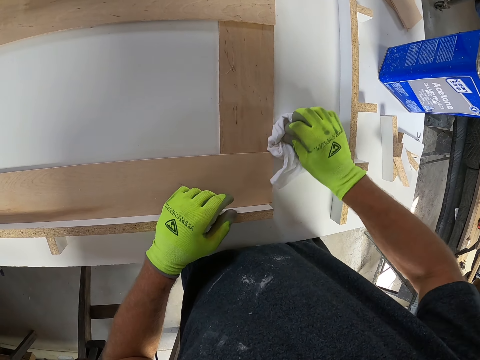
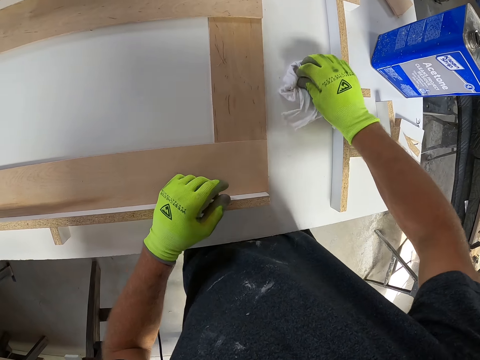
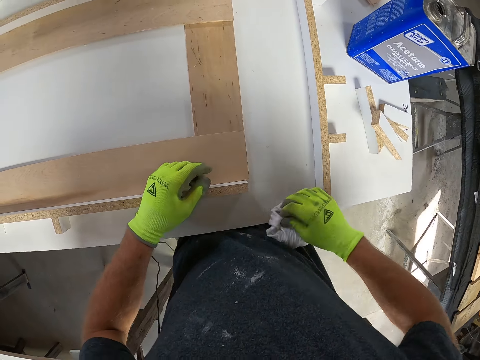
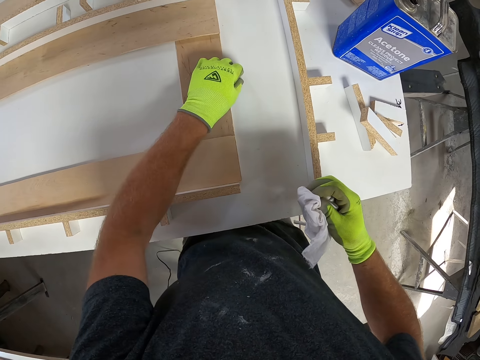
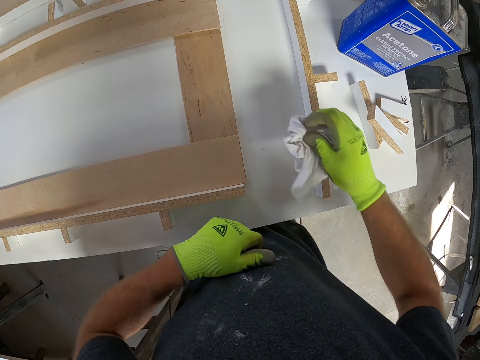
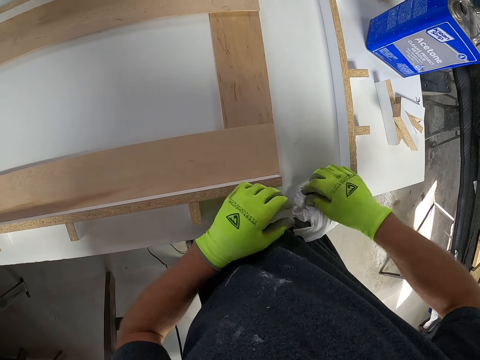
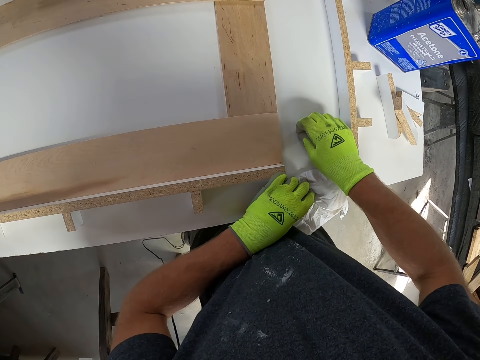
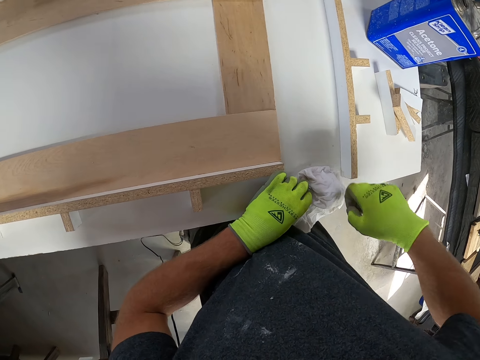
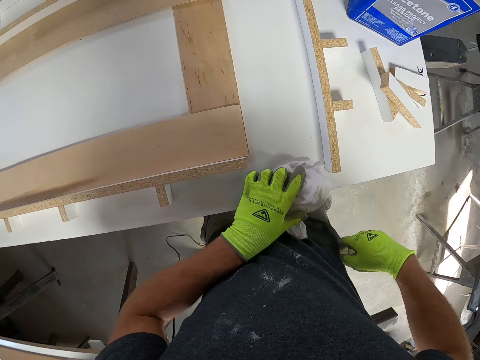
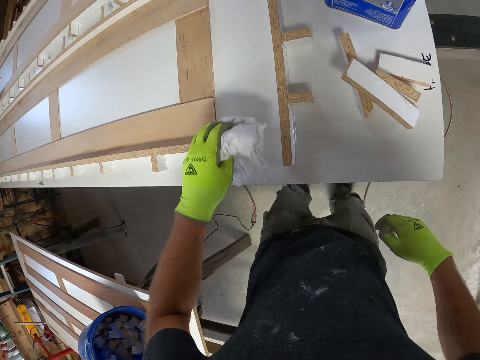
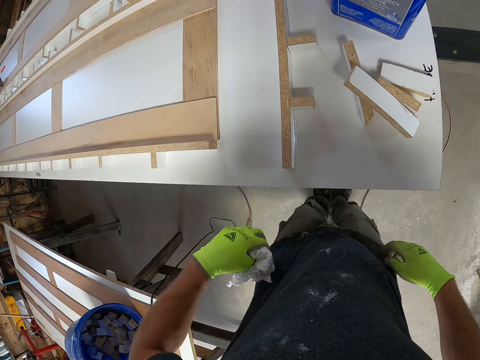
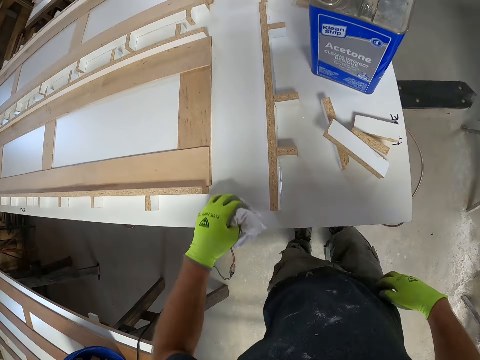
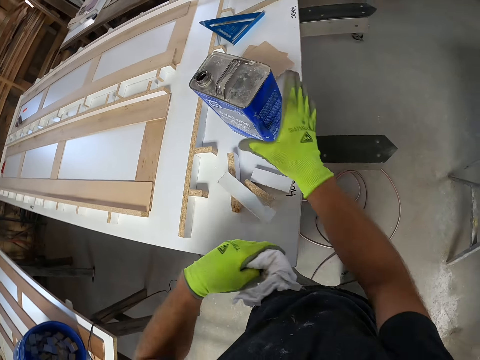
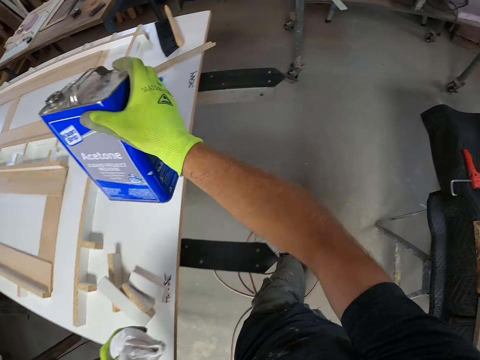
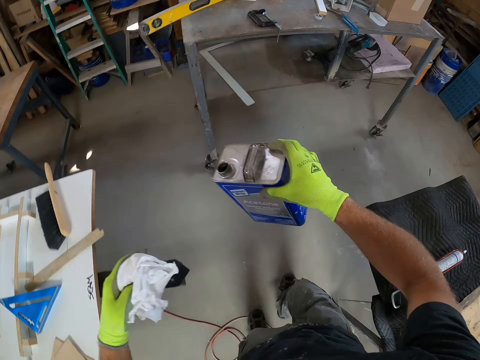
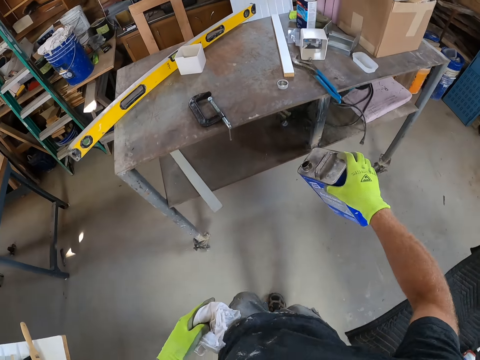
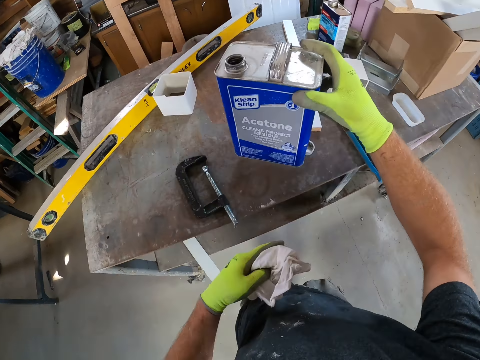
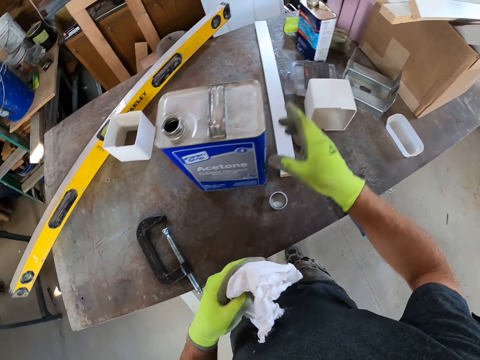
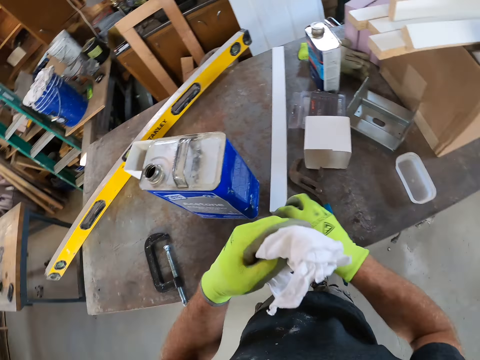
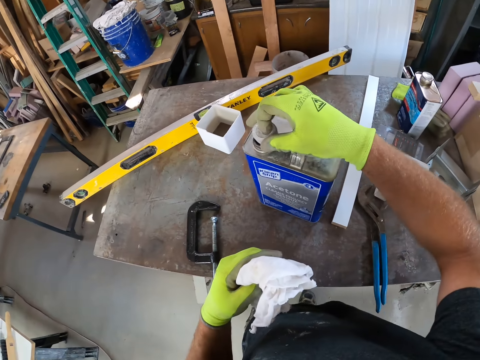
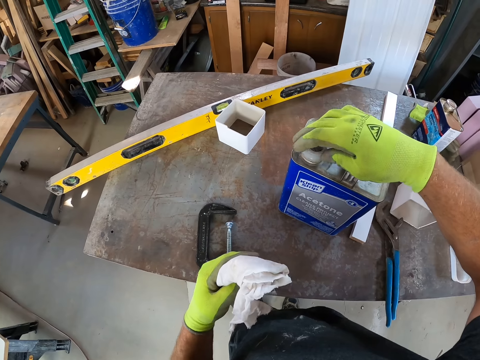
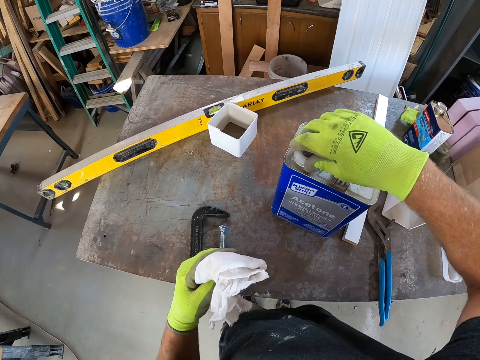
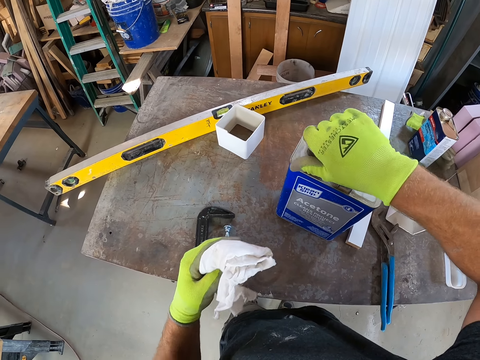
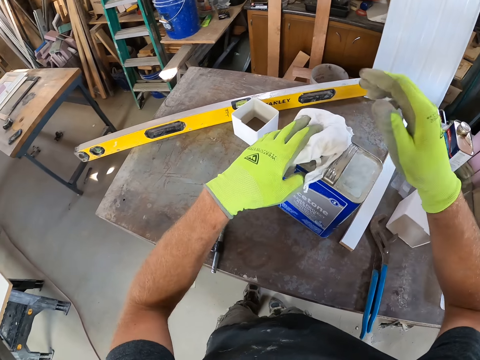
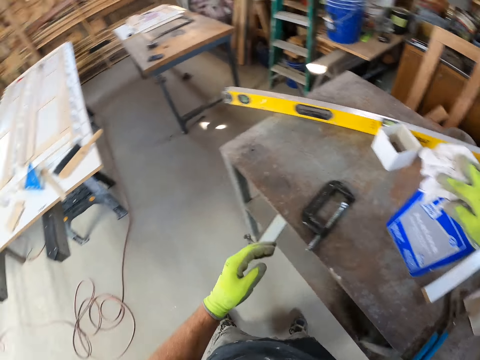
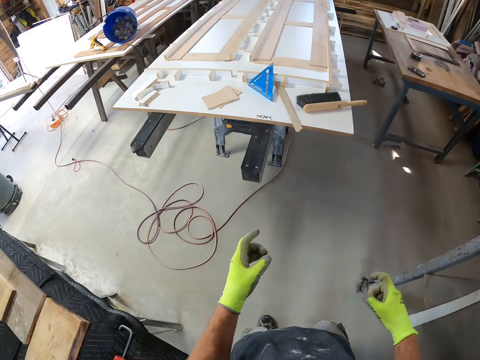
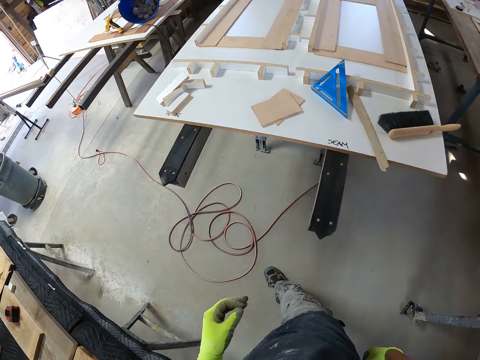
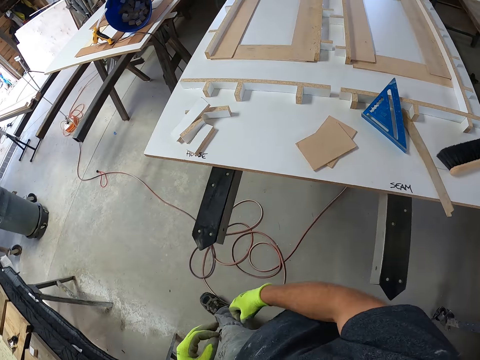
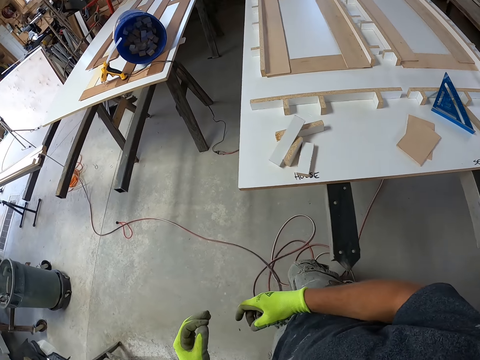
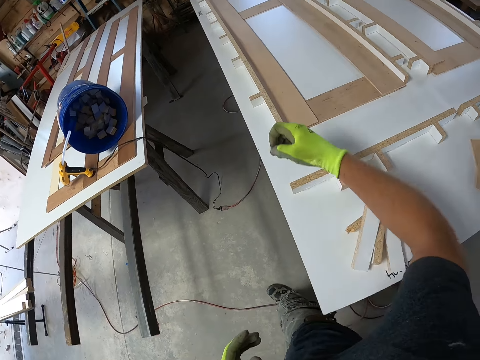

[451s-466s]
The camera wearer picks something. They throw something. They rub the worktop. They pick a speck from the board. They hold the cloth with the other hand. They throw away the speck. They lift the cloth. They move a leg. They wipe the board with the cloth. They walk. They pick the can from the board. They drop the can on the table. They pick a cover on the table. They cover the can. They put the cloth on the can. They walk.

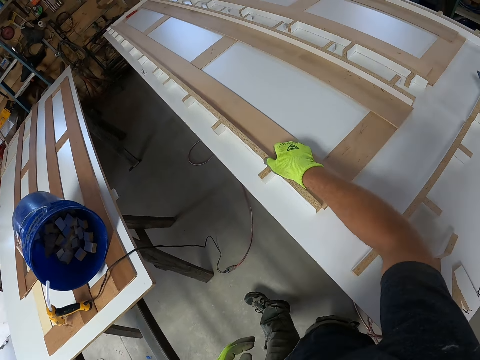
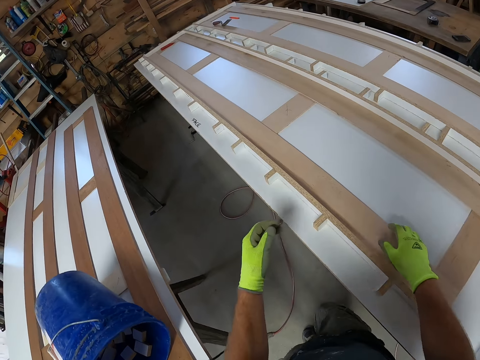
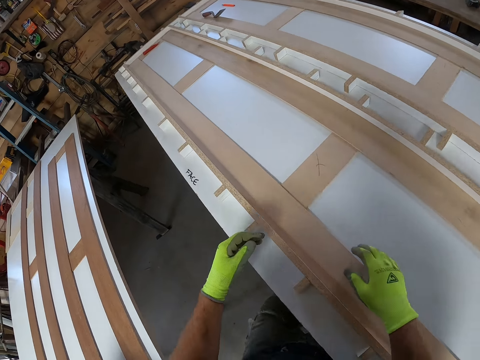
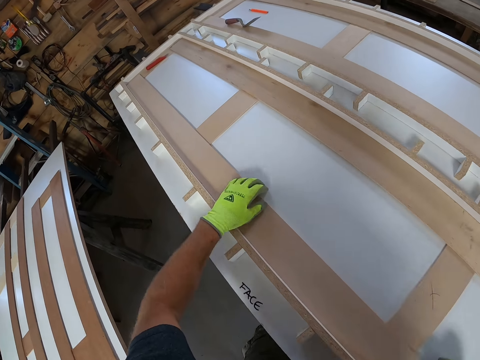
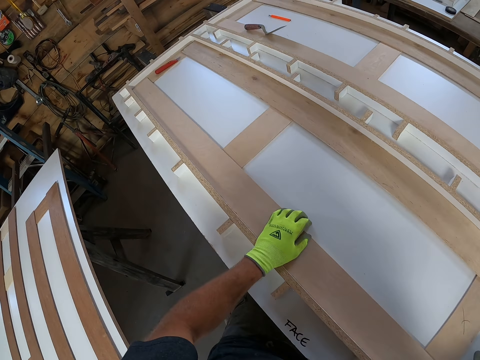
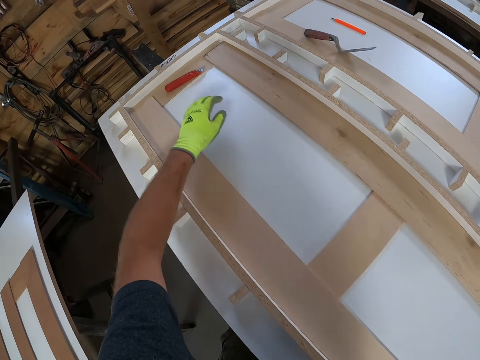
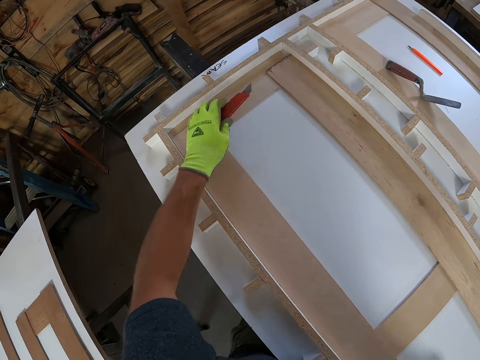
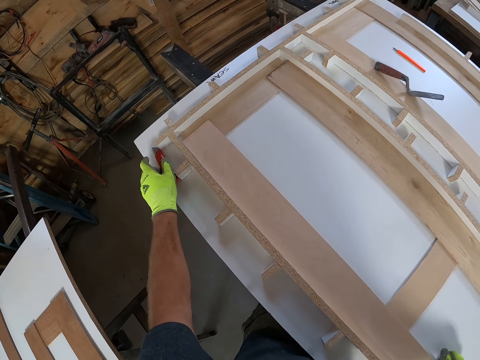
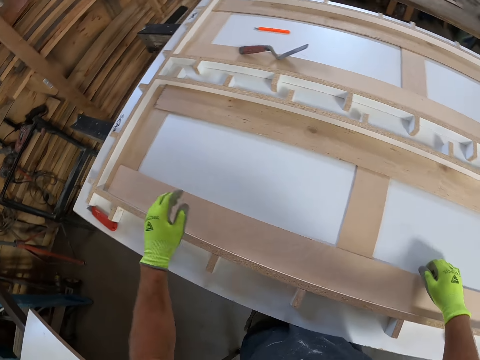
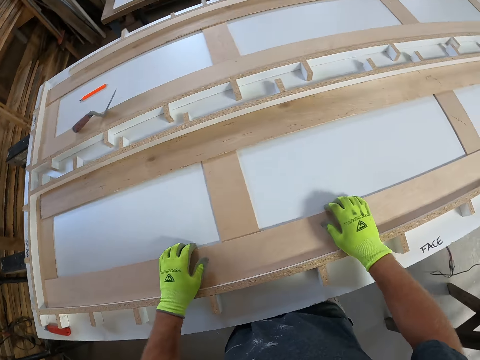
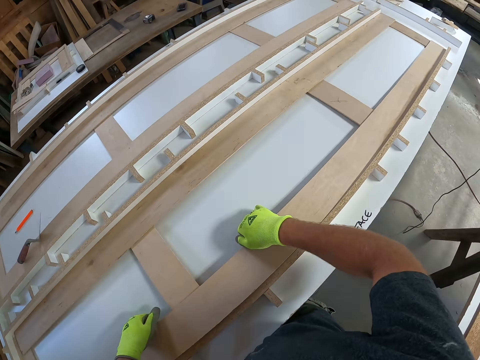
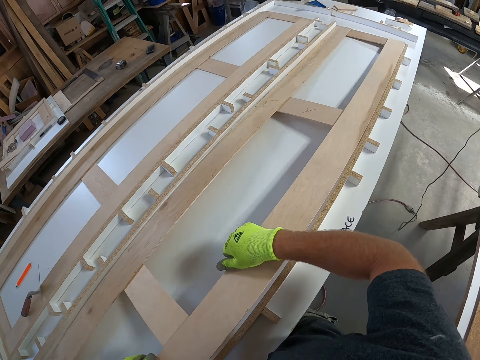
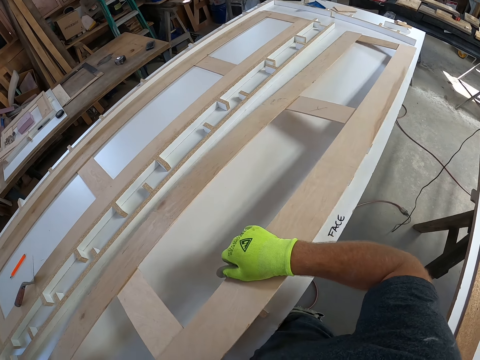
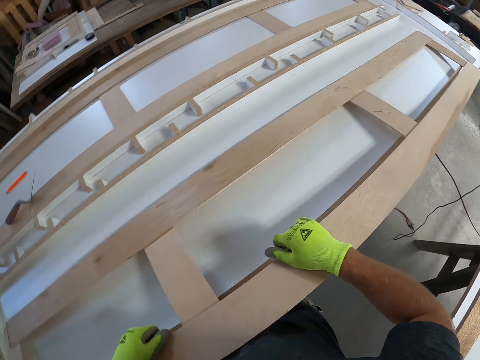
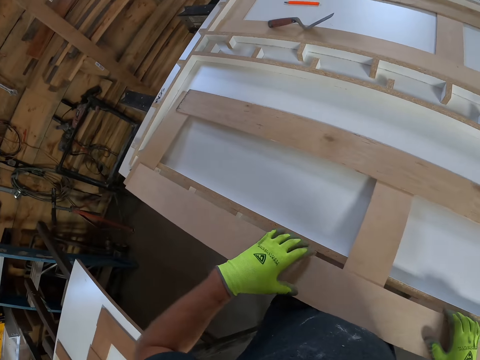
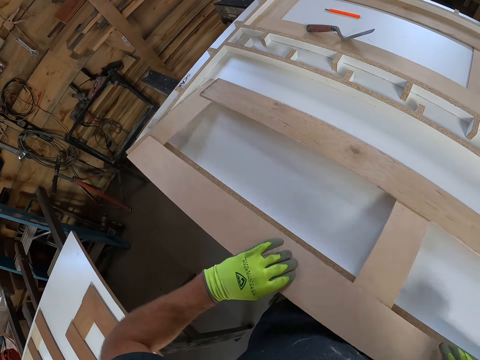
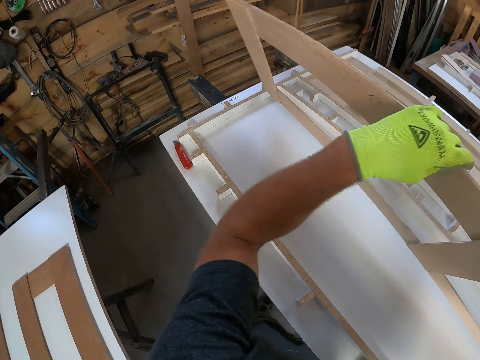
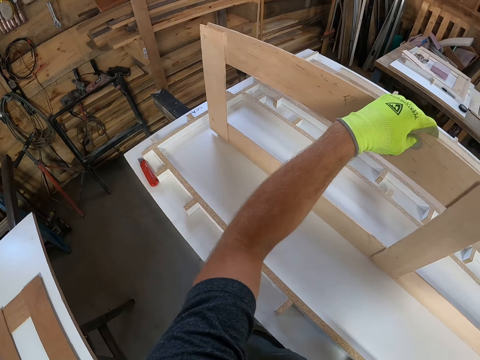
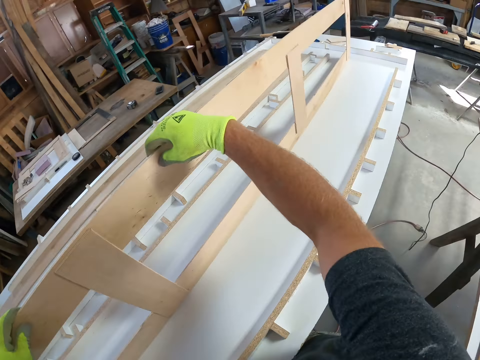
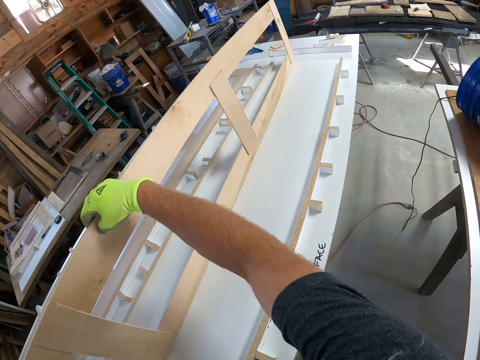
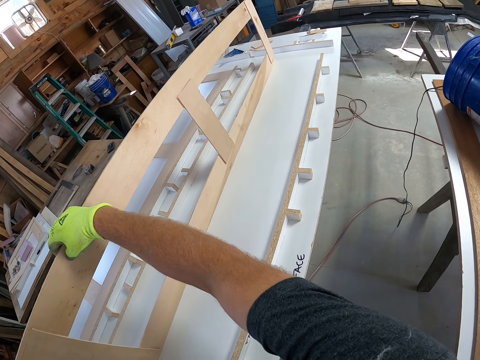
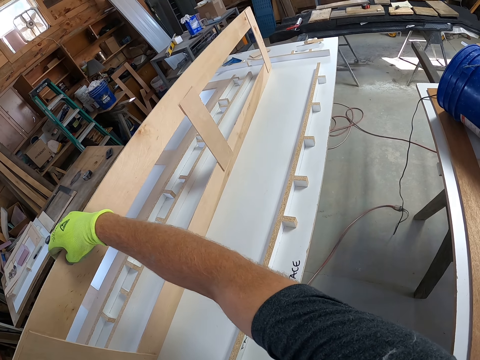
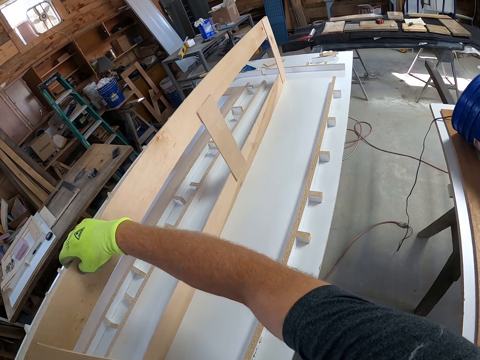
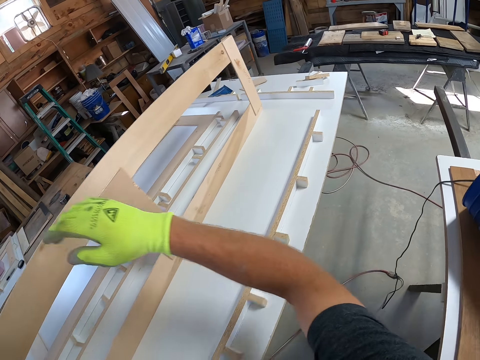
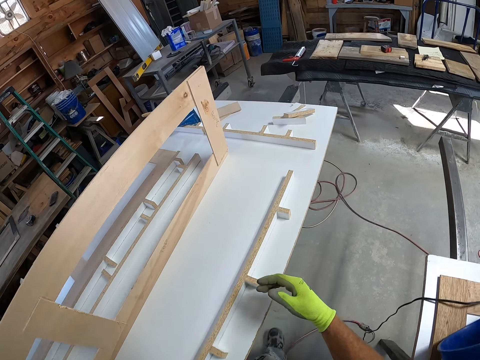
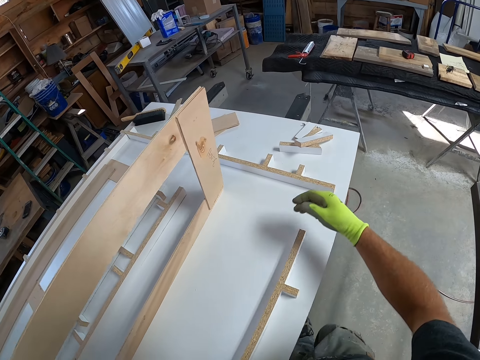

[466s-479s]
The camera wearer touches the wood. They touch the board. They touch the wood. They pick a utility knife from the board. They drop the utility knife on the board. They touch the wood. They lift a wooden structure from the board. They turn the wood. They stand the wooden structure. They walk.
